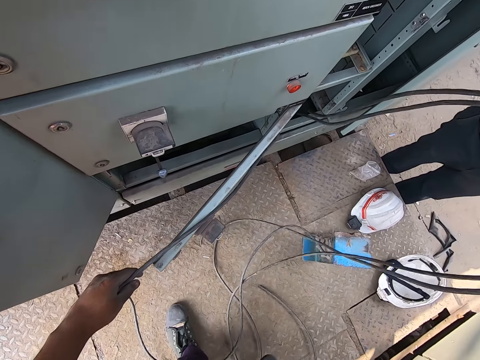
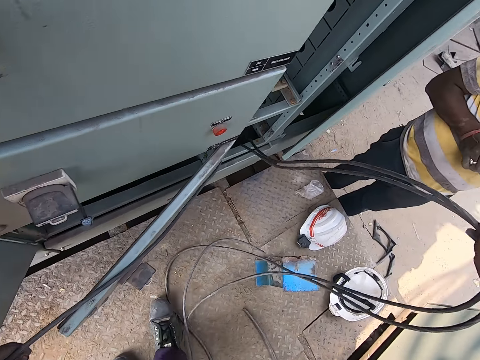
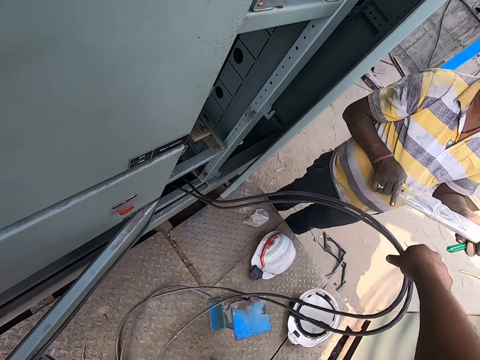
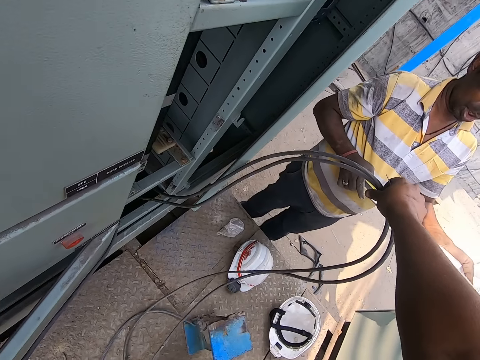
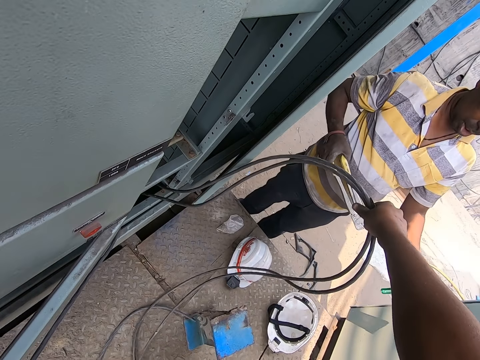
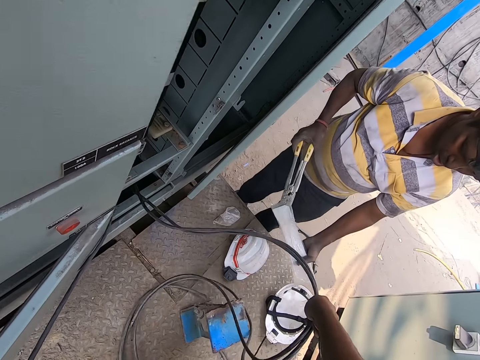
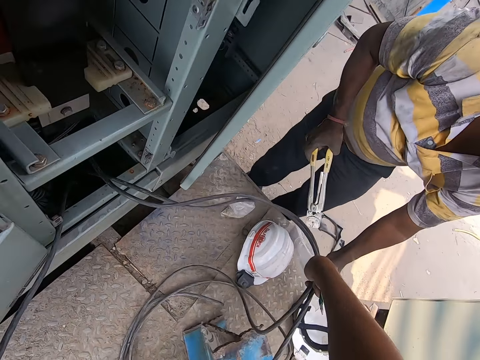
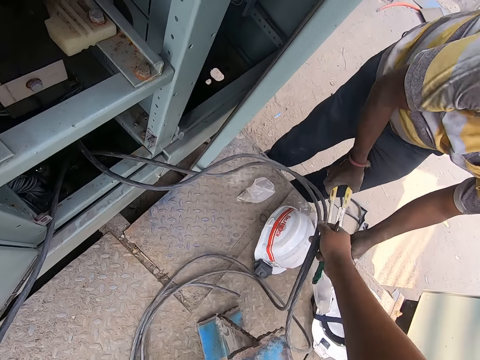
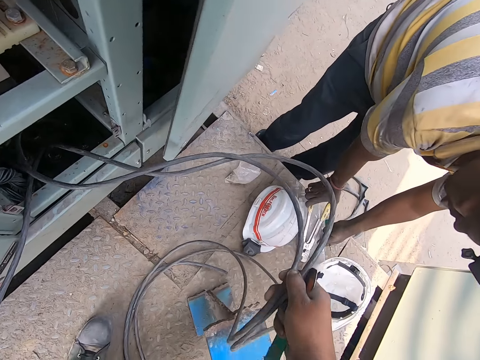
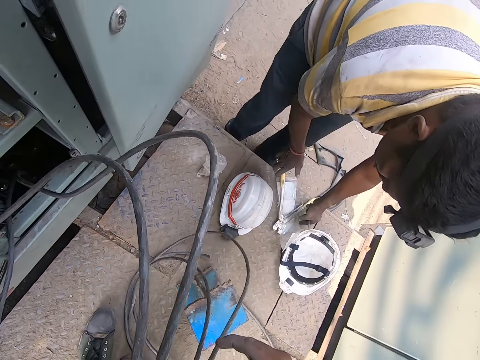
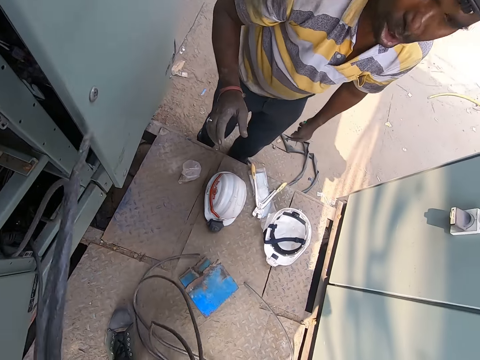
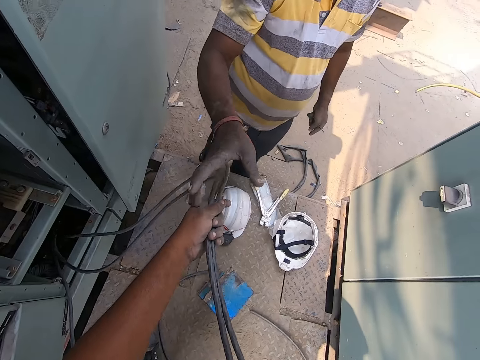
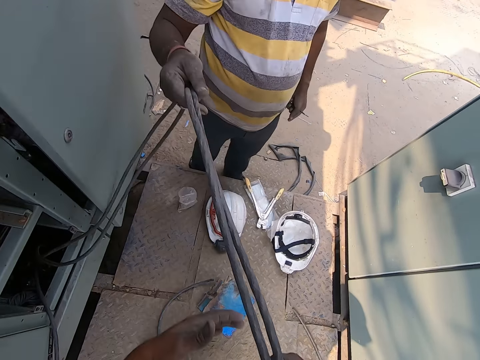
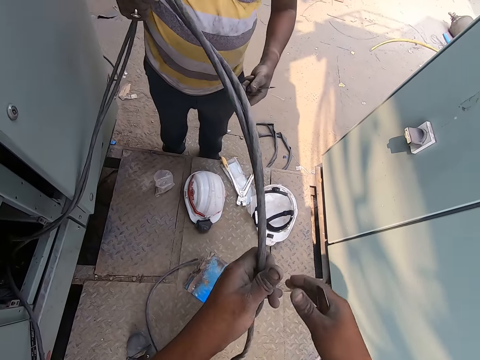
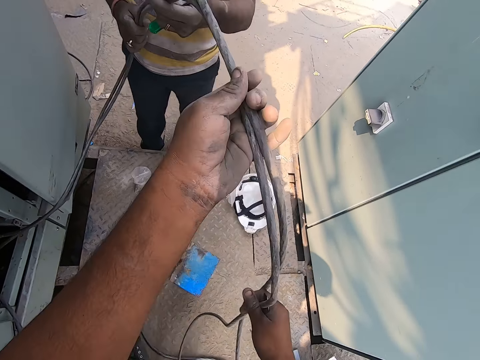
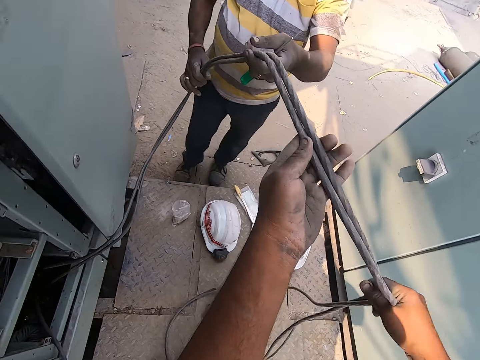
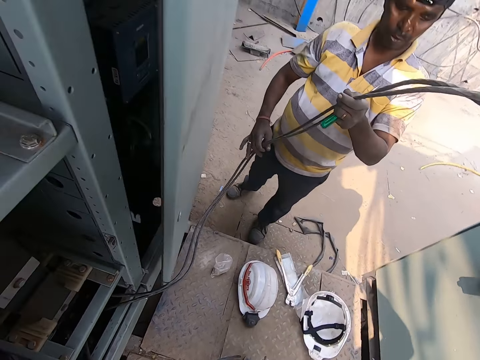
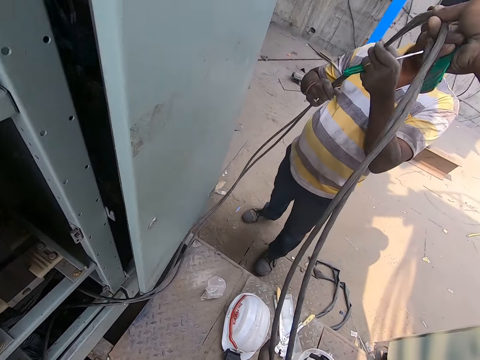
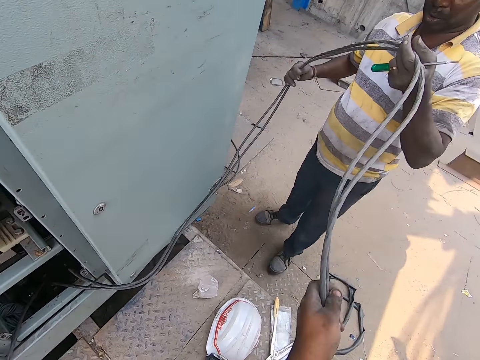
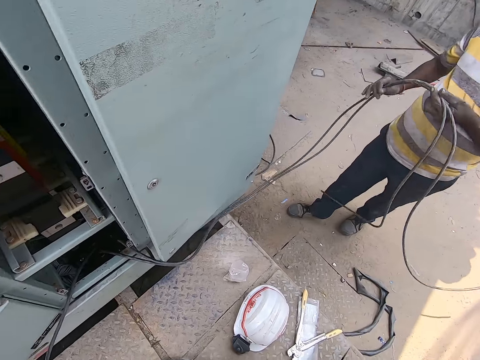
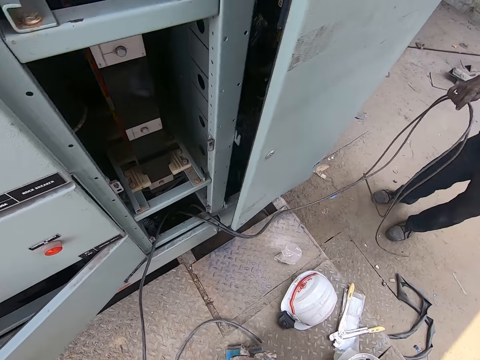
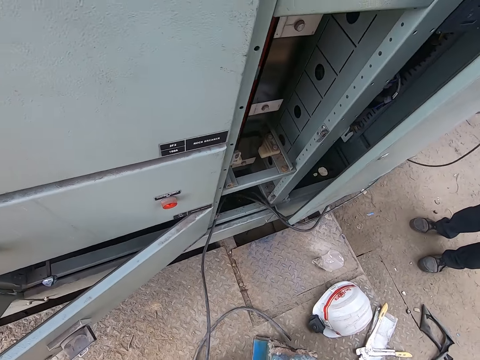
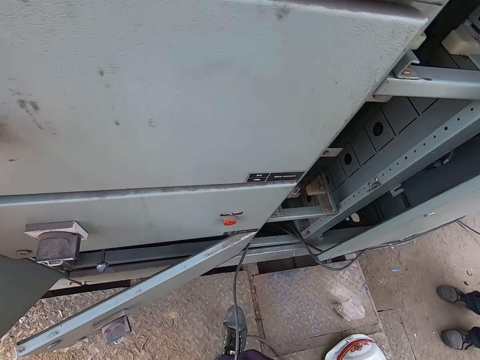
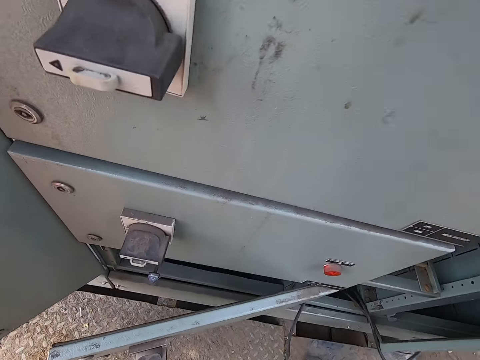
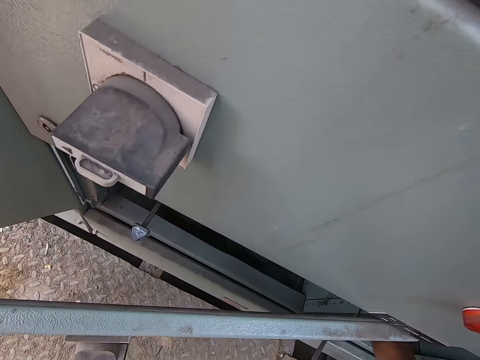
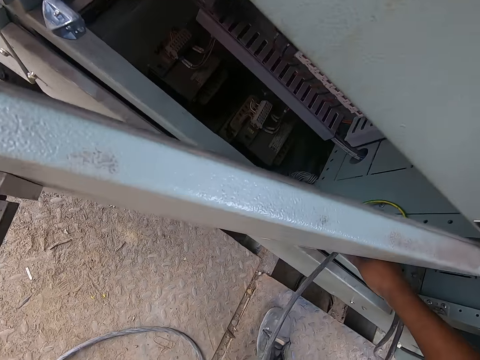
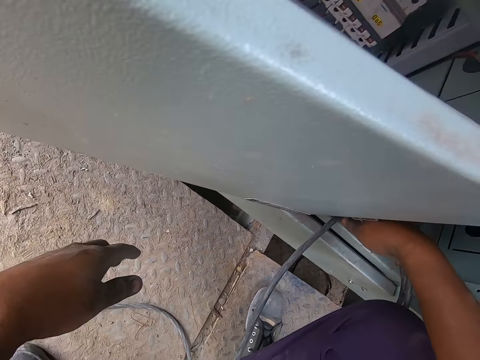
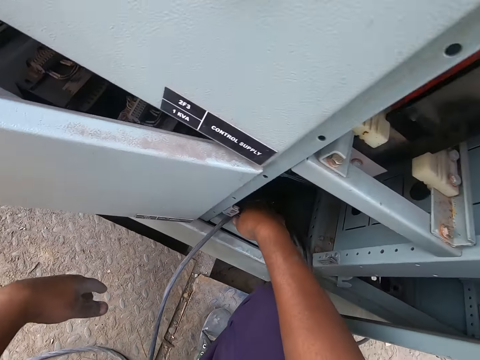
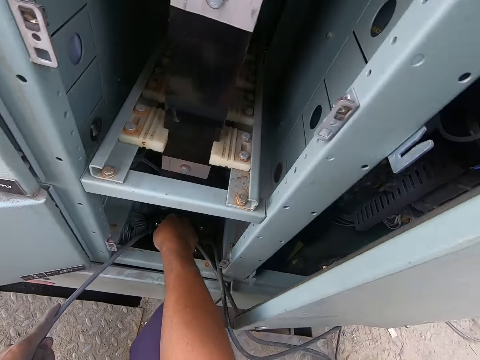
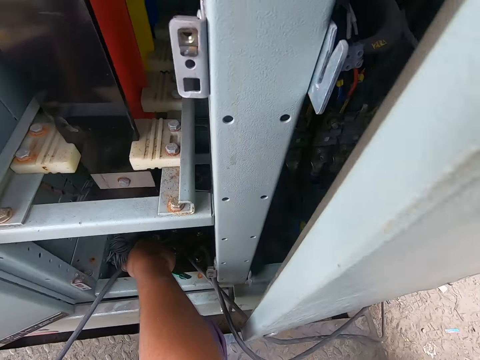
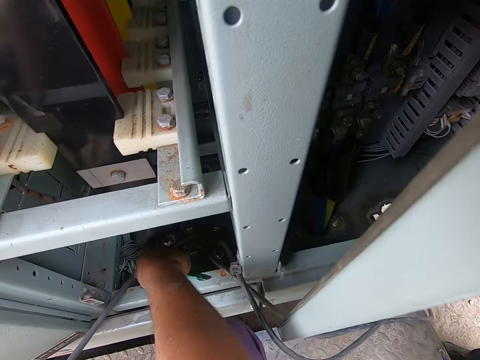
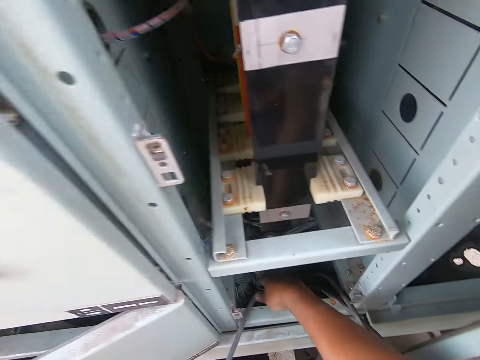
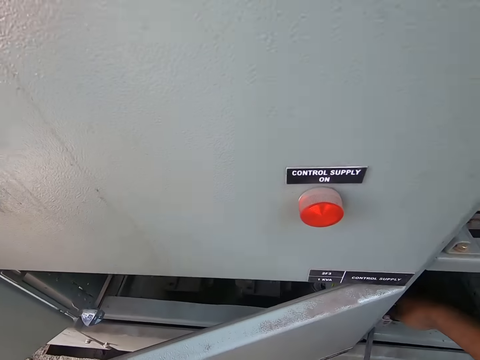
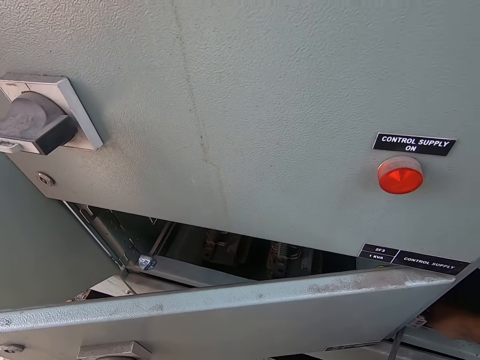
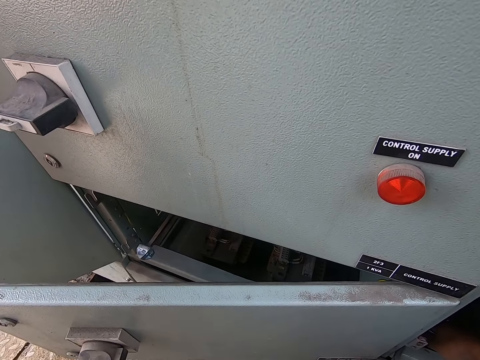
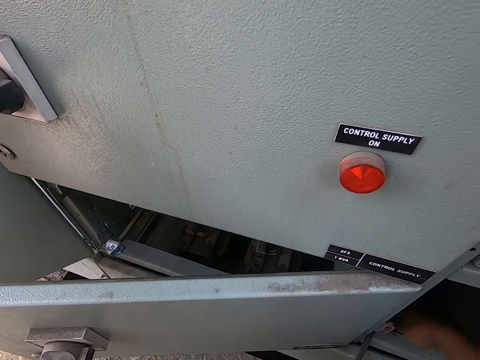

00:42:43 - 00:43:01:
The man removes a pincher from a plastic bag with his right hand. He places the plastic bag on the floor with his left hand. He places the pincher on the floor with his right hand. The camera wearer stretches the cables in his hands towards the man. The man takes the wires from the camera wearer with his hands. He pulls the cables backwards on the floor with the camera wearer. The camera wearer squats on the meter box. He holds a wire on the floor with his left hand.

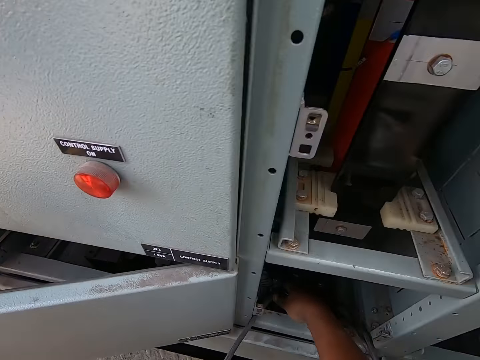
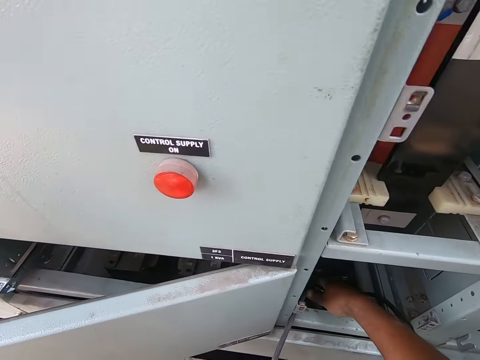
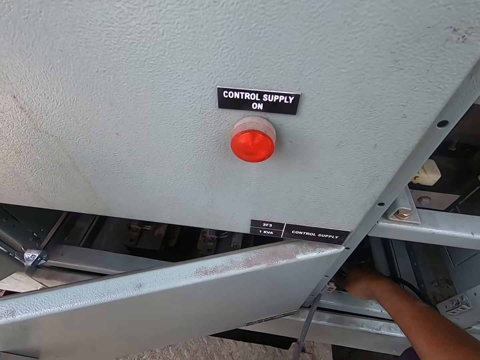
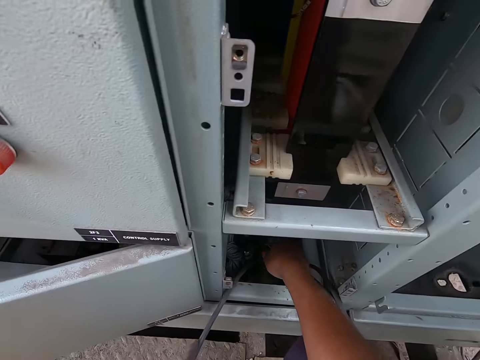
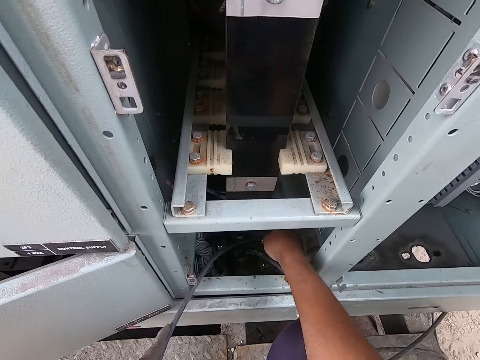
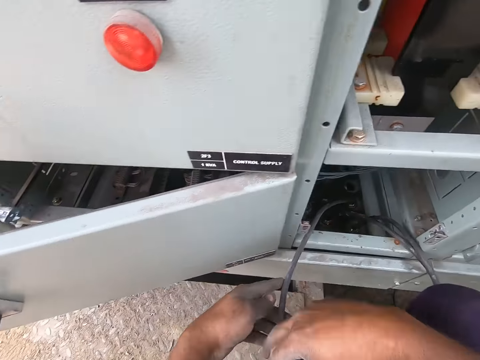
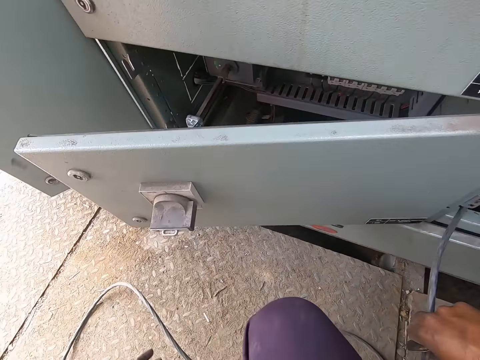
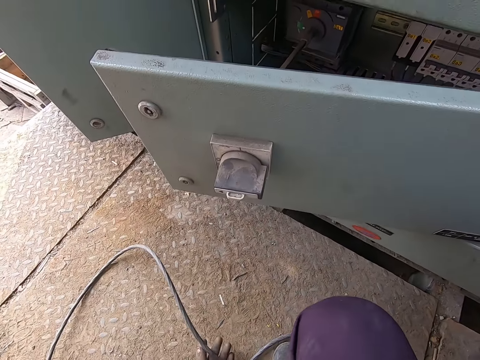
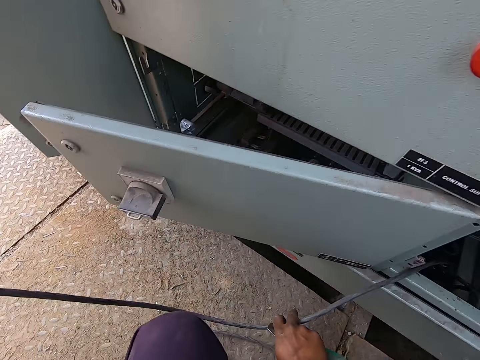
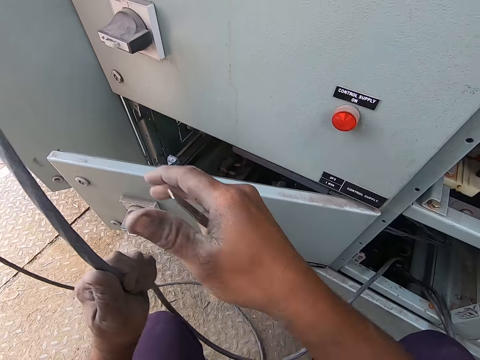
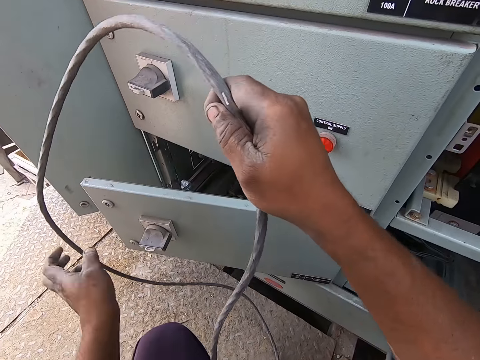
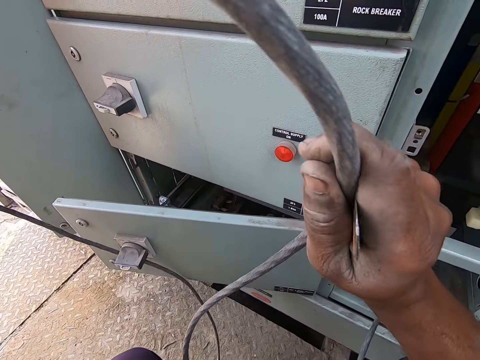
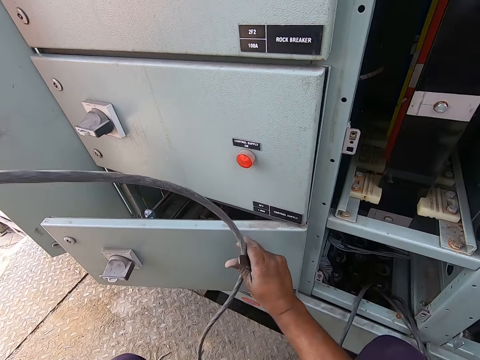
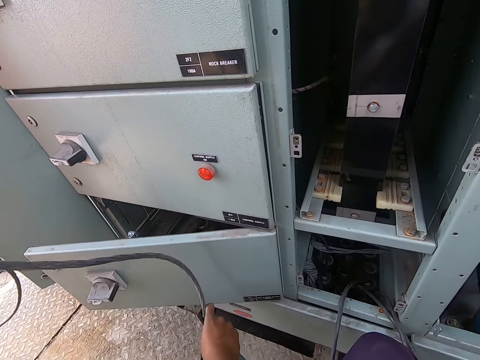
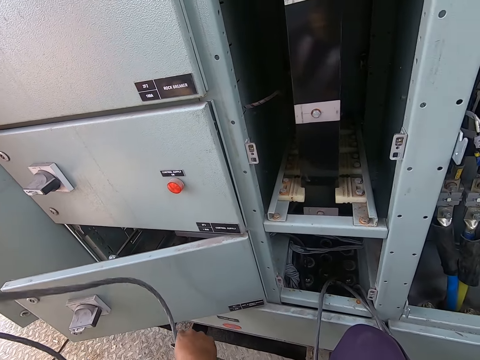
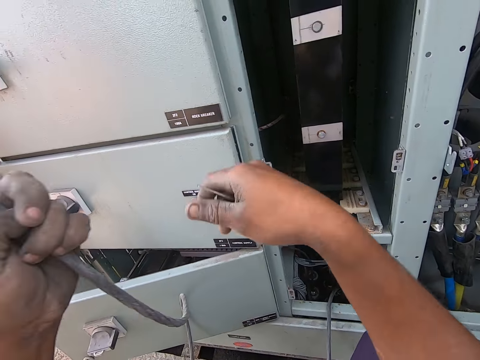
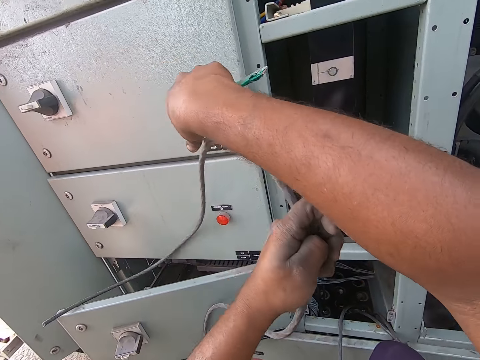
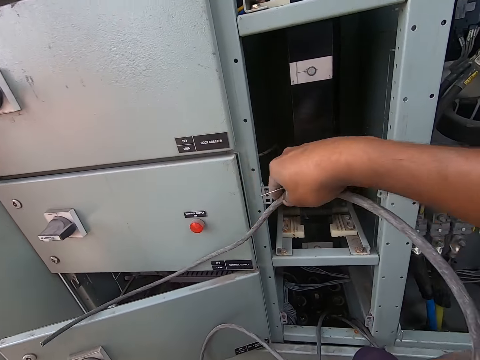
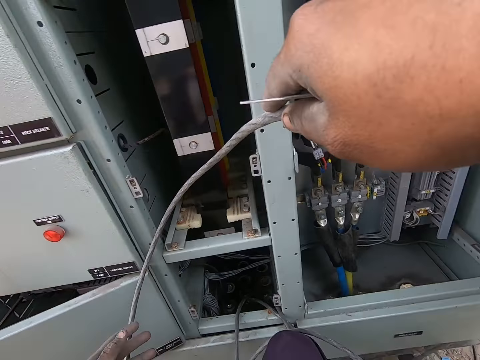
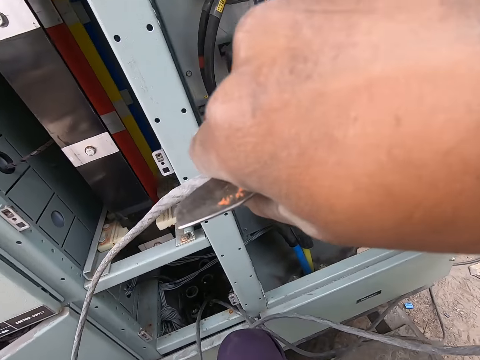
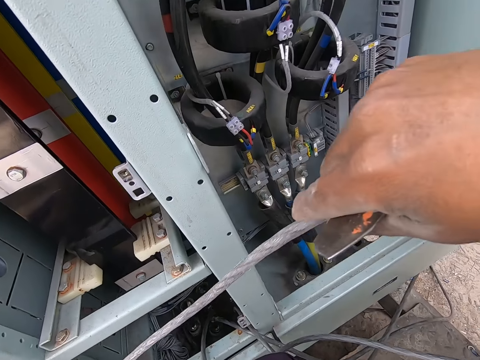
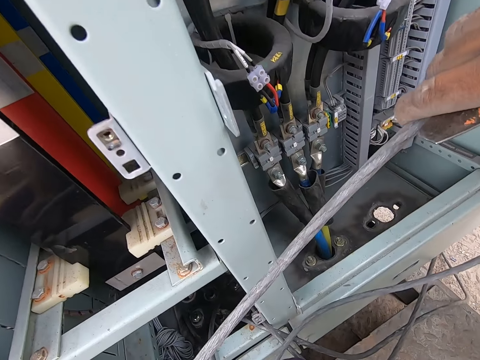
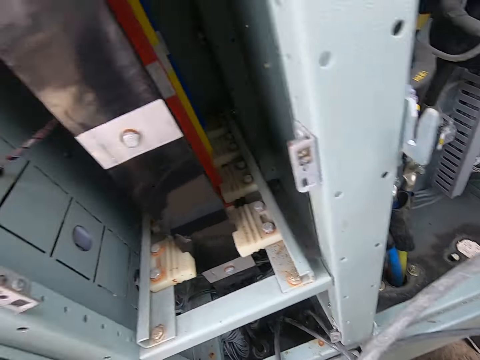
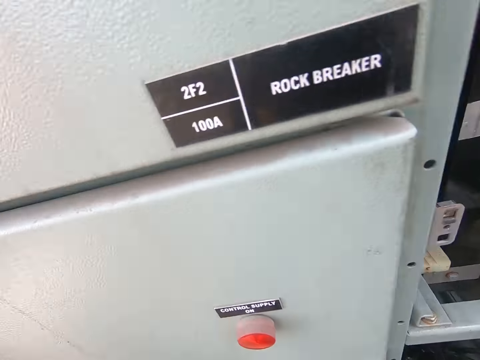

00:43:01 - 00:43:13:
The camera wearer lifts the hand from the meter box. He holds the wire on the floor with his right hand. He picks up the wire from the floor with his hands. He stretches the cable outside the box.
